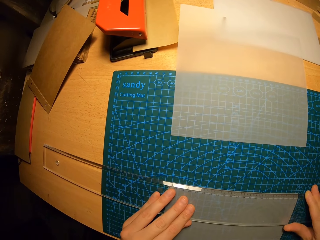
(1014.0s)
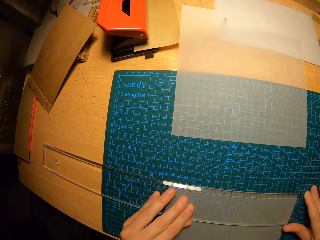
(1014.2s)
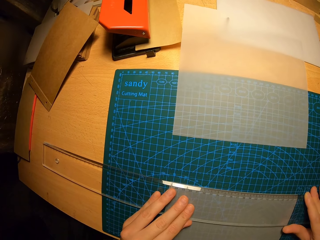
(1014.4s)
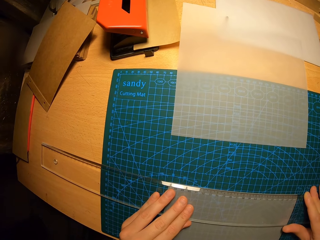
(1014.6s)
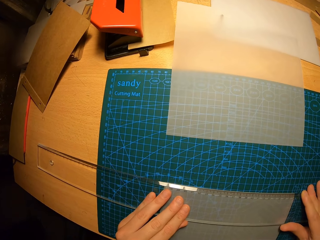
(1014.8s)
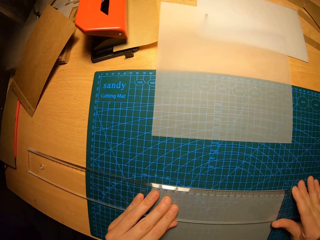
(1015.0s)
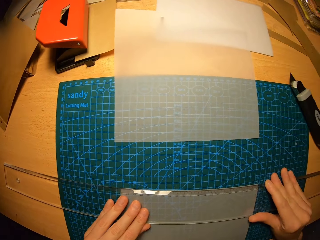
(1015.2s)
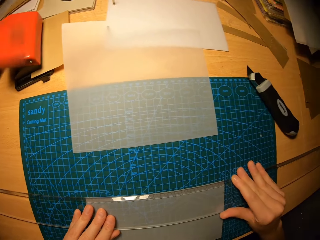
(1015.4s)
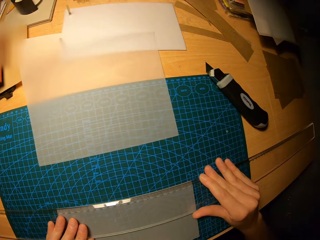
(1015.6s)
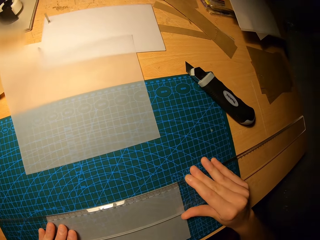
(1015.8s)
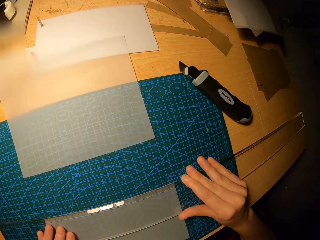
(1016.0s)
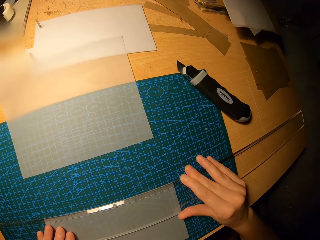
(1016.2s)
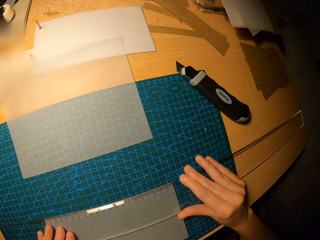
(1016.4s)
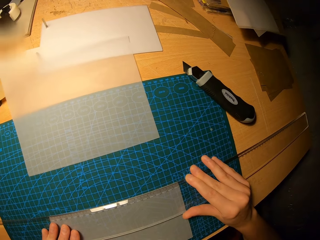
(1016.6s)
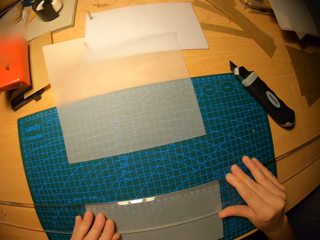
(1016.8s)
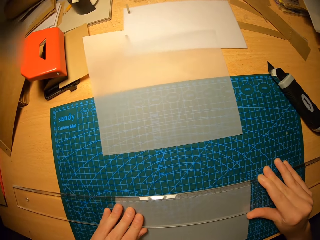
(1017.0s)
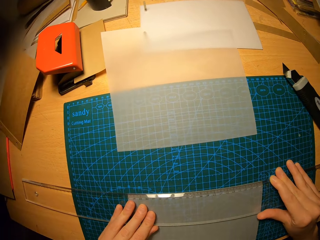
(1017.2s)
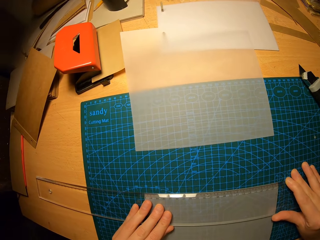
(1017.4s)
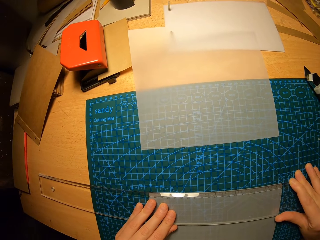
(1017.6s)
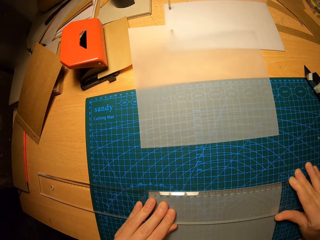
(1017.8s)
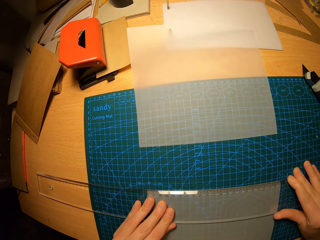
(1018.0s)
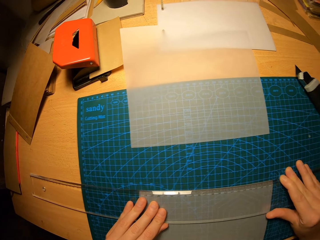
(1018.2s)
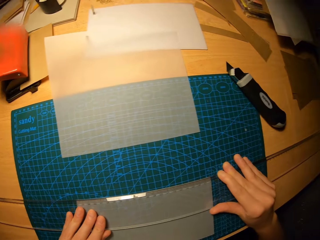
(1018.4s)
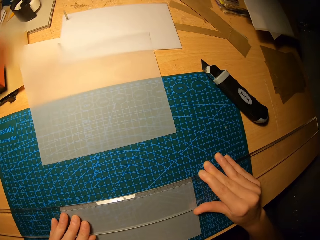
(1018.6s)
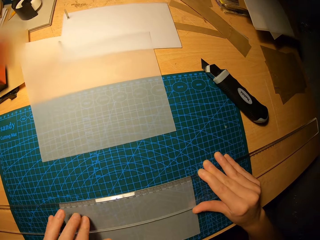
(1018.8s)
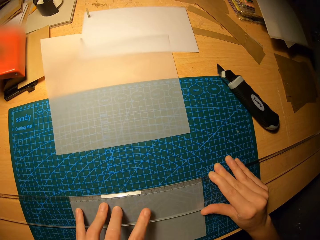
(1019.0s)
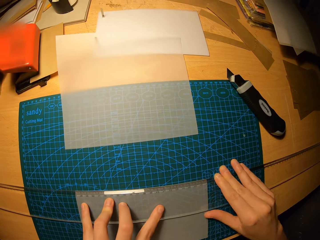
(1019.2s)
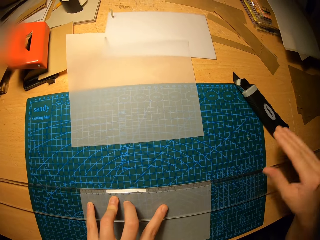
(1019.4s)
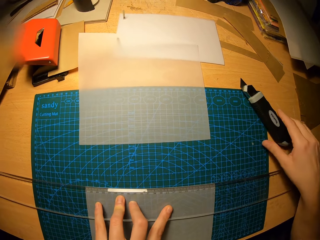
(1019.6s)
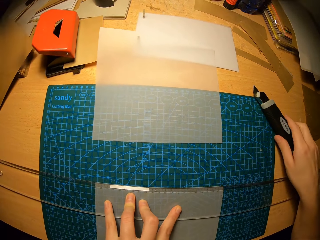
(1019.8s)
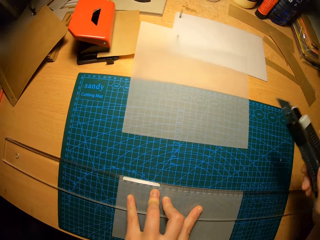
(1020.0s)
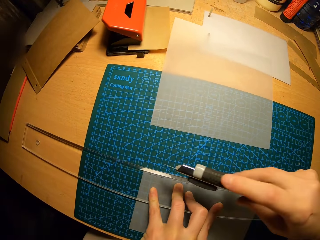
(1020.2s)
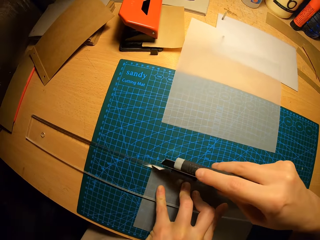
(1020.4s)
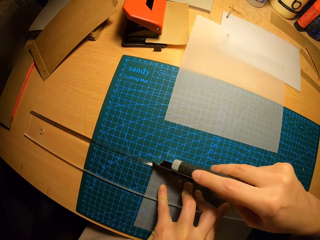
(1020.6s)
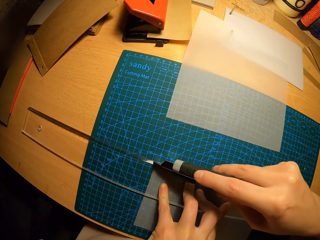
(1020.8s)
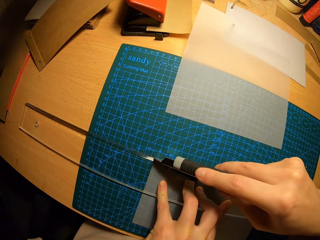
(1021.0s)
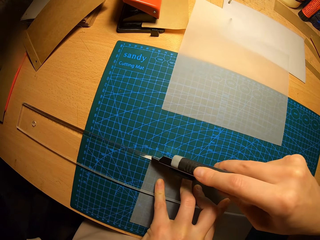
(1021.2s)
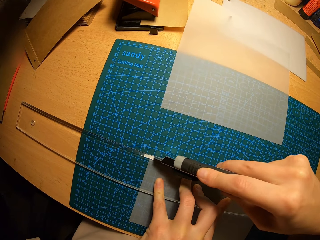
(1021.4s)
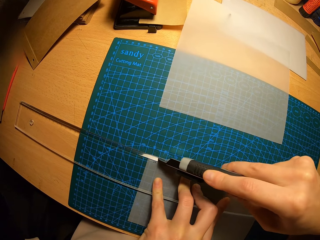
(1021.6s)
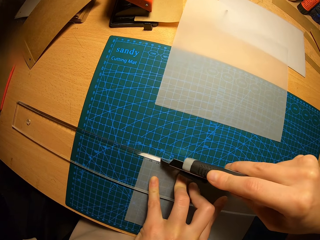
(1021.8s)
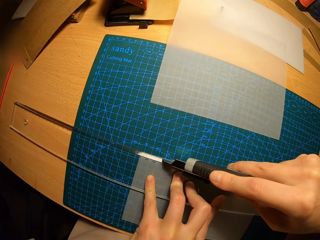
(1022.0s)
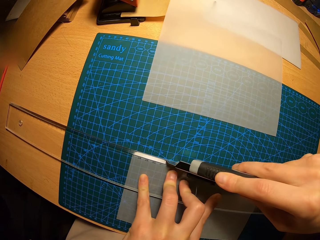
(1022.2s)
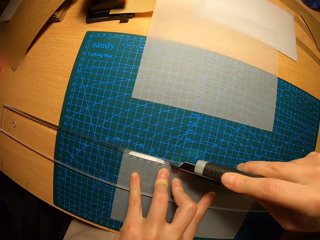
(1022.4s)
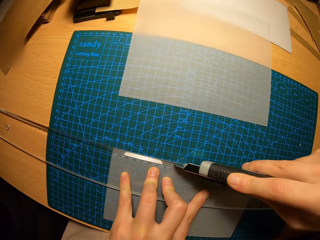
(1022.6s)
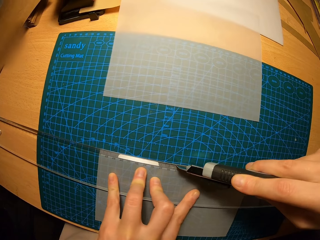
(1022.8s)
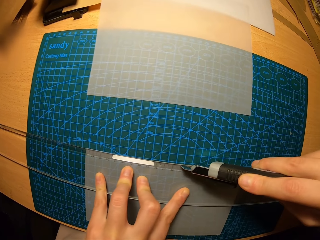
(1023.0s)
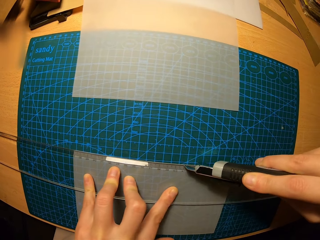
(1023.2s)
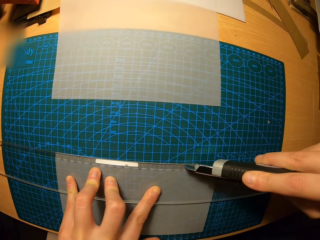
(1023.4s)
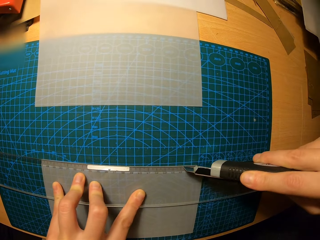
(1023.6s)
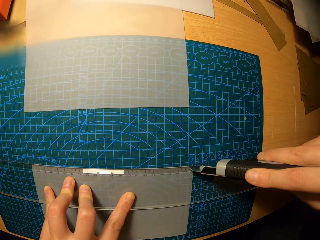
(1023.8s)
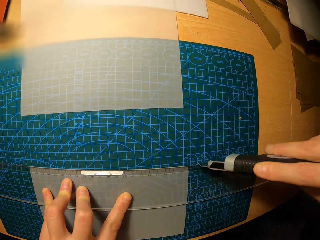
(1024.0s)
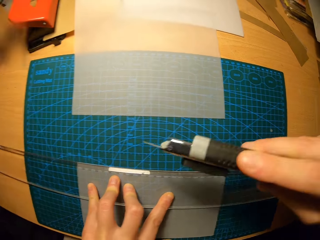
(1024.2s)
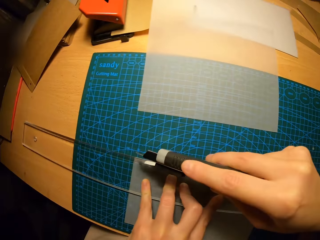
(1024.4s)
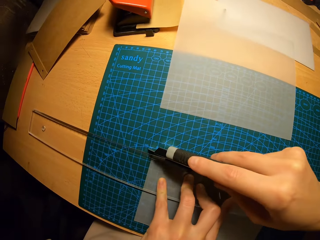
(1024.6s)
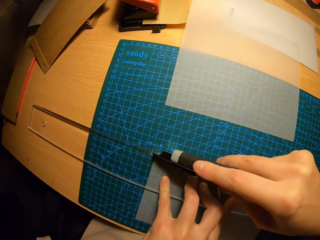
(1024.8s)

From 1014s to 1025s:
The camera wearer picks up the box cutter from the table with his right hand. He cuts part of the cut out part of the second tracing paper with the box cutter in his right hand.

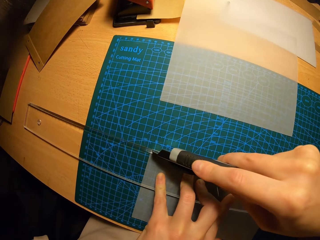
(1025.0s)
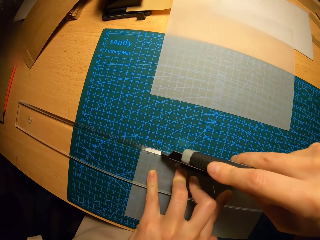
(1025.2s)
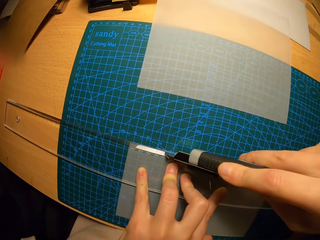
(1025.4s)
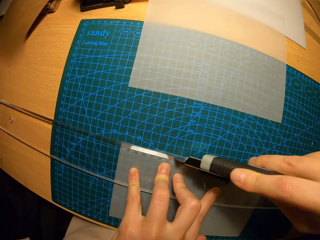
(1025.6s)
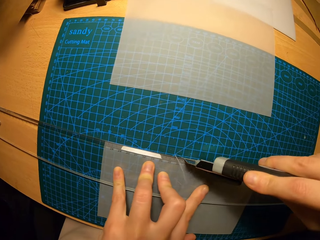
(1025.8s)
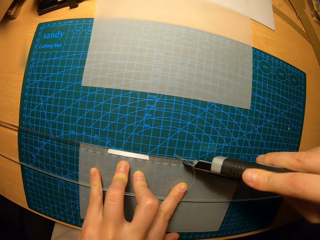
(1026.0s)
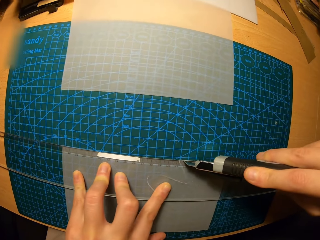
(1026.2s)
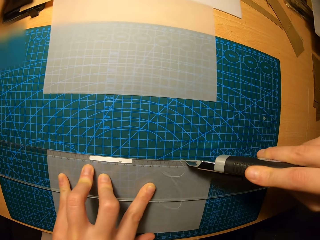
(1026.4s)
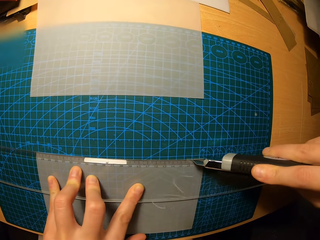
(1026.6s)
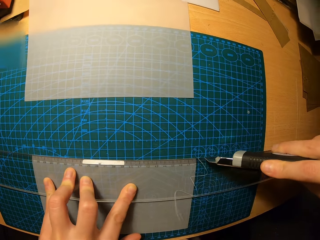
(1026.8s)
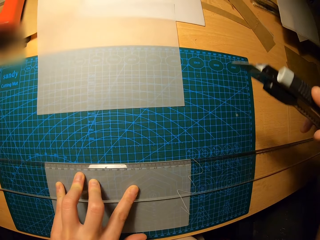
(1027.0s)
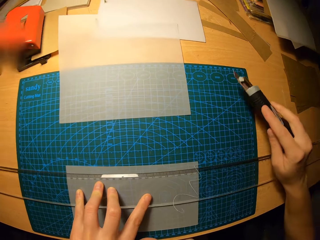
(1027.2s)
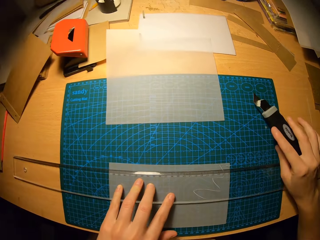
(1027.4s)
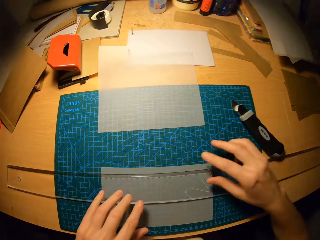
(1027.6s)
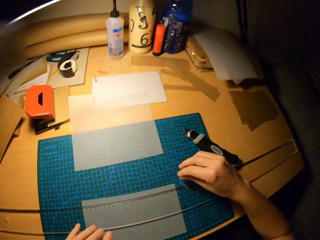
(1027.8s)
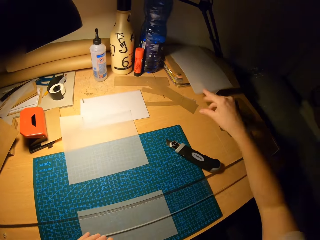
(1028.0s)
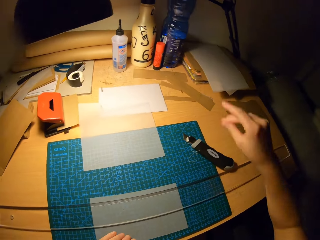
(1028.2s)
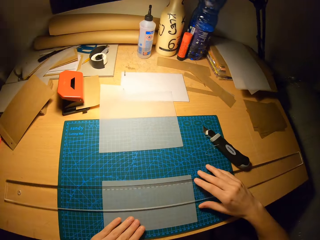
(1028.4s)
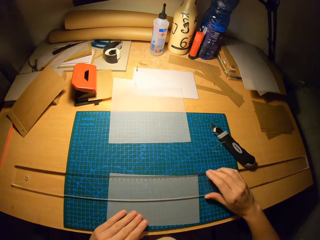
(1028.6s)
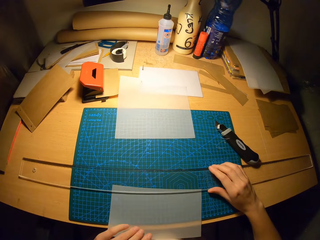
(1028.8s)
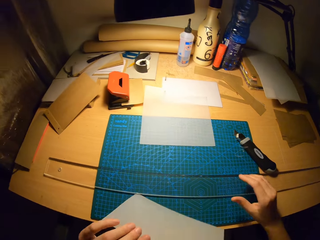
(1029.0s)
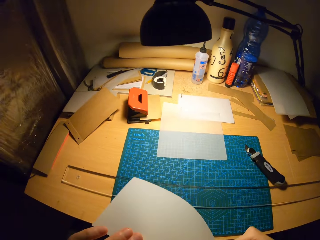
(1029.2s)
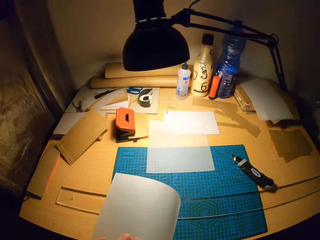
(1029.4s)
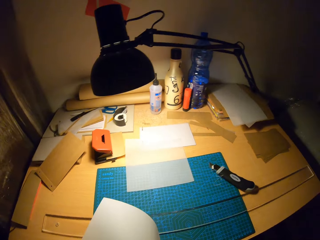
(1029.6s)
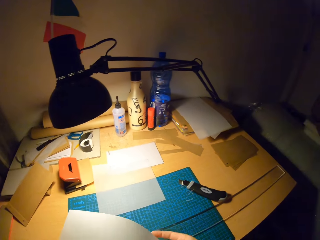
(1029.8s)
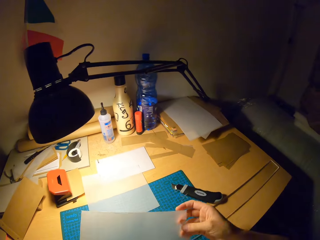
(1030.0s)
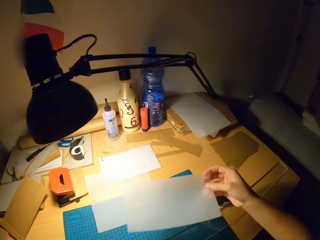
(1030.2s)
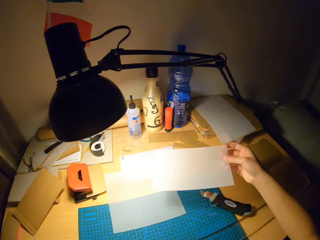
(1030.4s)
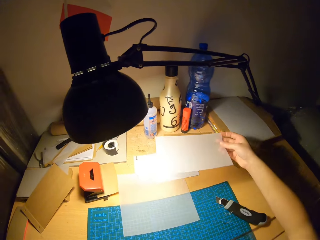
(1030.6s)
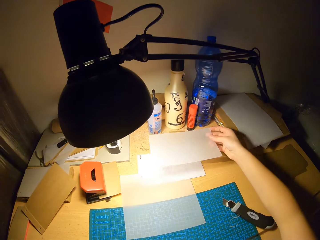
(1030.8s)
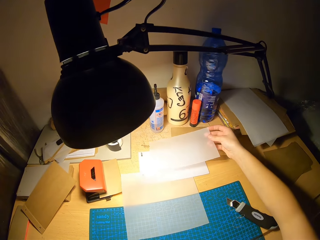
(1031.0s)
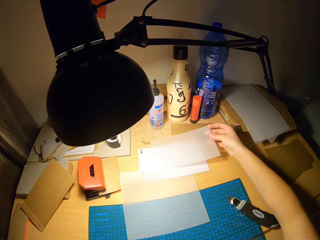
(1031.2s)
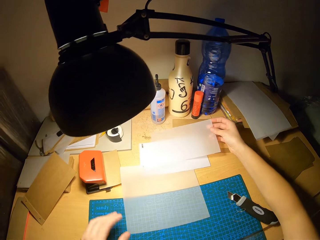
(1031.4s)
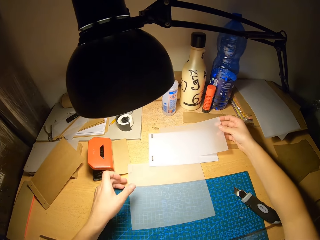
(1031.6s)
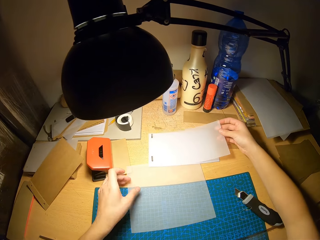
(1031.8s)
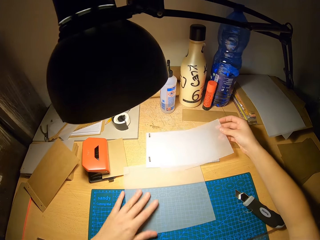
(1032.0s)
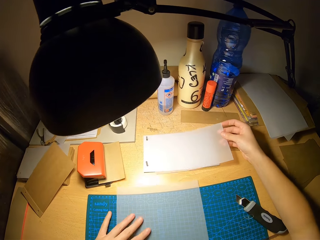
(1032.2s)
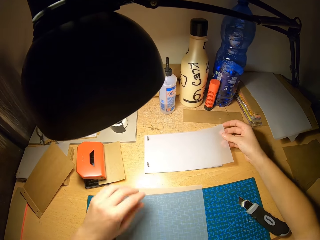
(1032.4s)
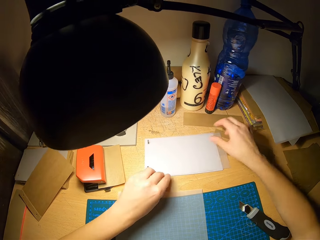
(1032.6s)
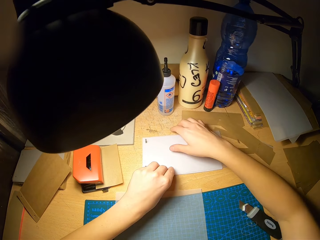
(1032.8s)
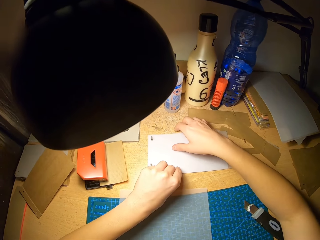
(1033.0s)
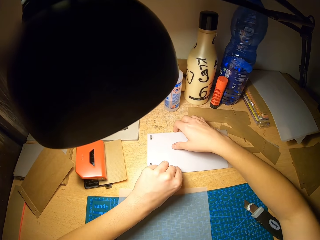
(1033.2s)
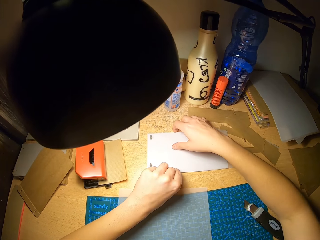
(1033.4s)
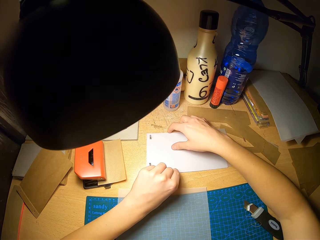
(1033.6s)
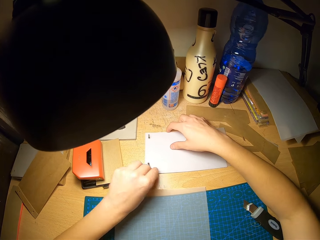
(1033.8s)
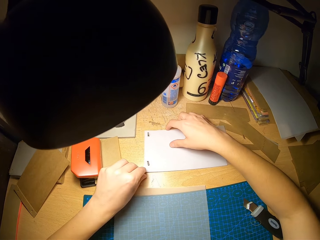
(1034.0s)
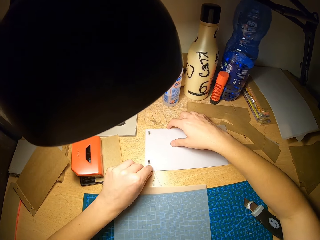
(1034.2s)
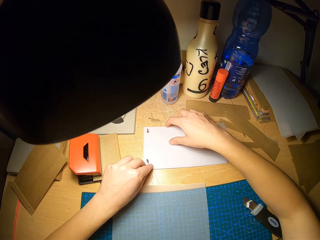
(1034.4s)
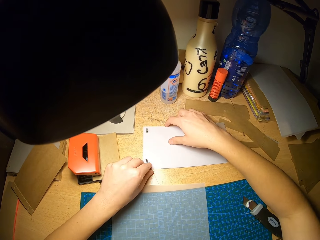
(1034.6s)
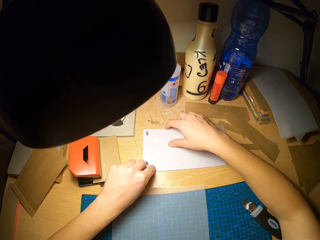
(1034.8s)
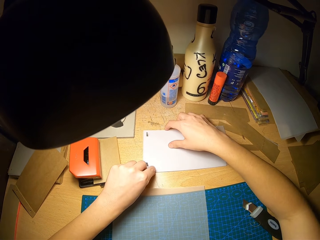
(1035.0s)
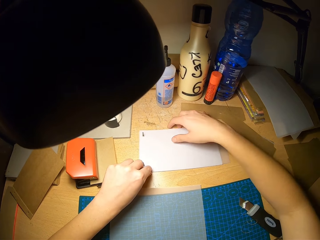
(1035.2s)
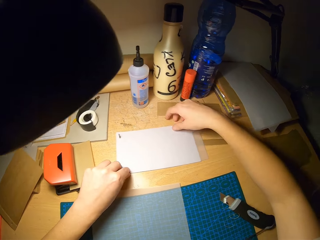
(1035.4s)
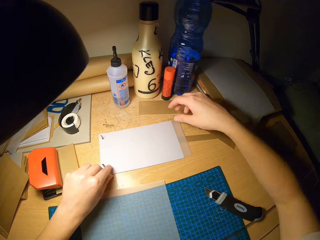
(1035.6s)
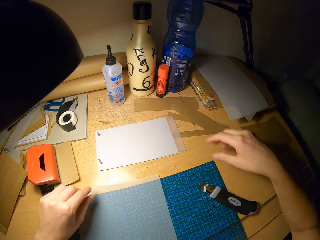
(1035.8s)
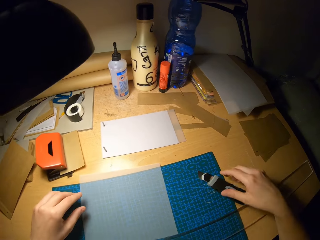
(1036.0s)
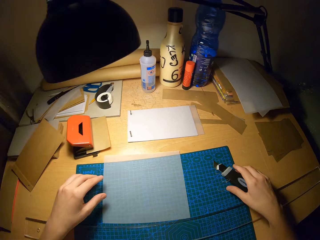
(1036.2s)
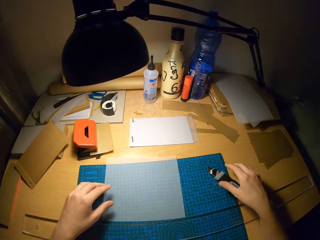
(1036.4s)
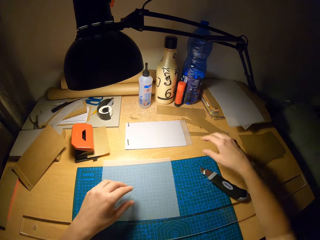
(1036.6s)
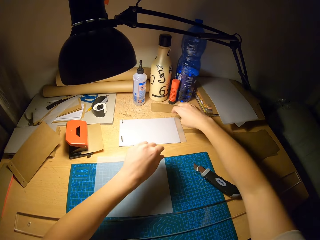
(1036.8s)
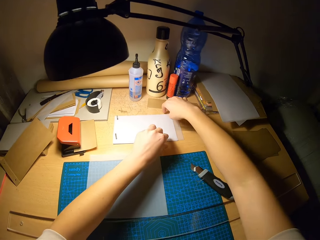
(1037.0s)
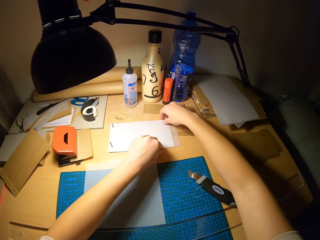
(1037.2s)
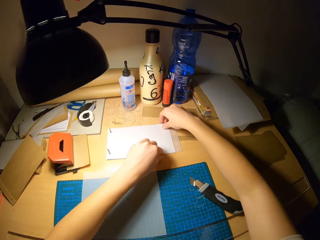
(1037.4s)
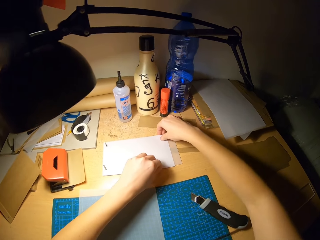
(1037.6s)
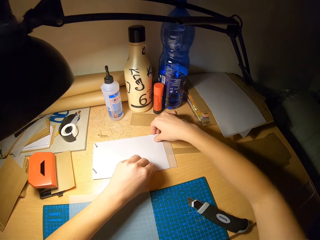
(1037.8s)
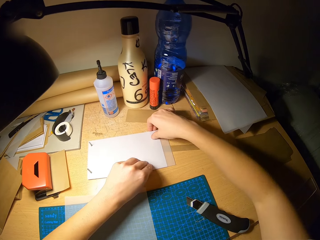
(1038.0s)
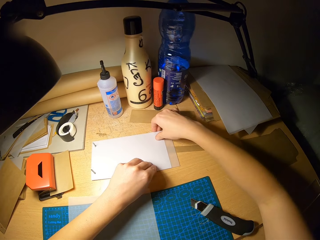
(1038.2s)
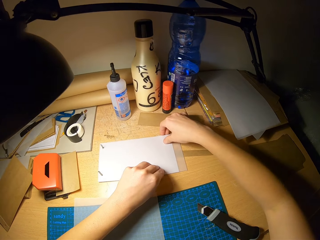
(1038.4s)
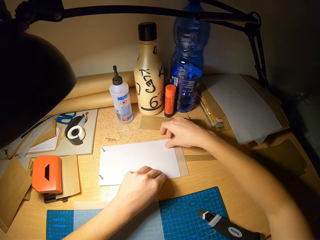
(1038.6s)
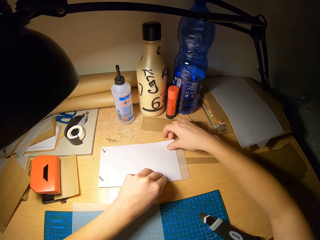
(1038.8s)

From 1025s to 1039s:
The camera wearer drops the box cutter on the table with his right hand. He moves the craft paper on the cutting mat. He removes the second cardboard from the second tracing paper with his hands. He adjusts the ruler on the table with his right hand. He removes the cut out part of the second tracing paper from the cutting mat with his left hand. He drops the cut out part of the second tracing paper on the set of white cardboards with his right hand. He arranges the set of white cardboards together.
